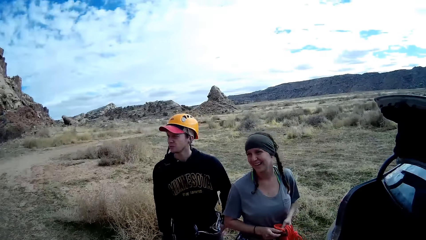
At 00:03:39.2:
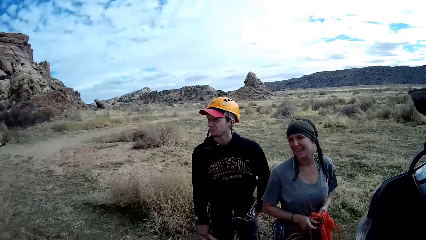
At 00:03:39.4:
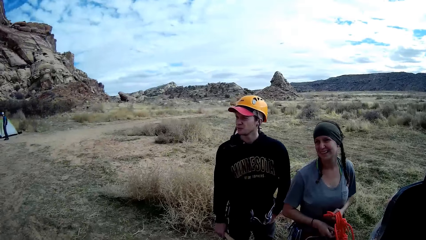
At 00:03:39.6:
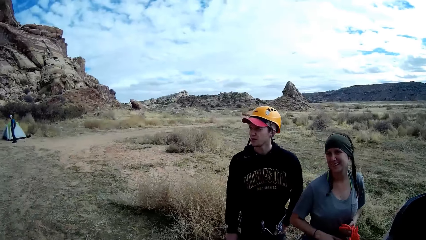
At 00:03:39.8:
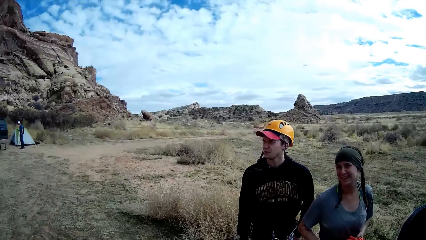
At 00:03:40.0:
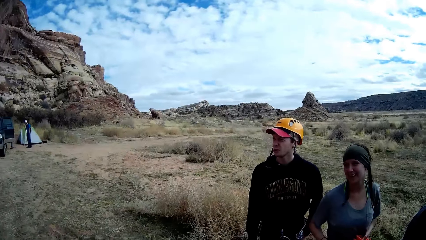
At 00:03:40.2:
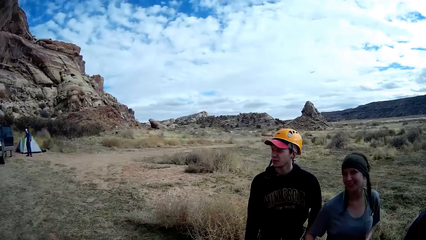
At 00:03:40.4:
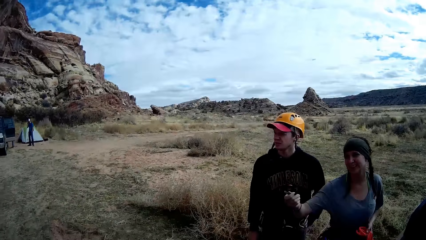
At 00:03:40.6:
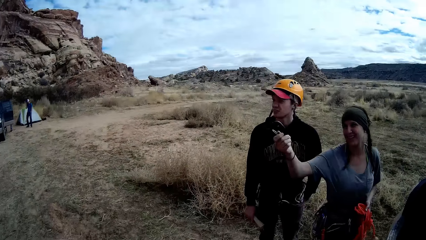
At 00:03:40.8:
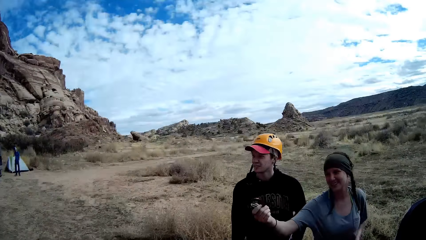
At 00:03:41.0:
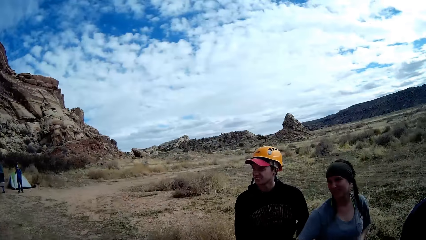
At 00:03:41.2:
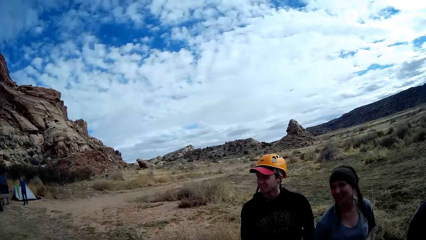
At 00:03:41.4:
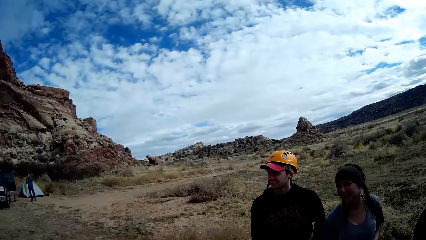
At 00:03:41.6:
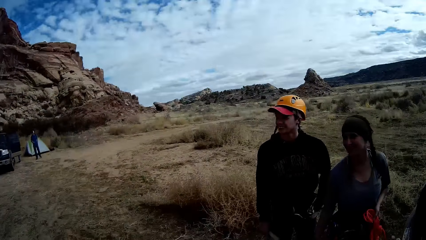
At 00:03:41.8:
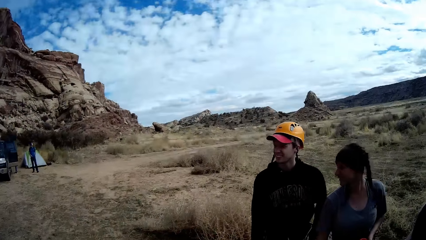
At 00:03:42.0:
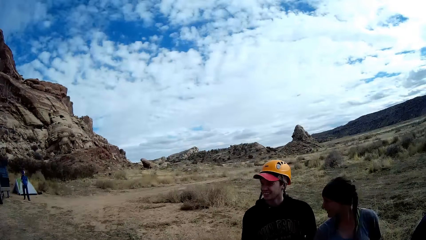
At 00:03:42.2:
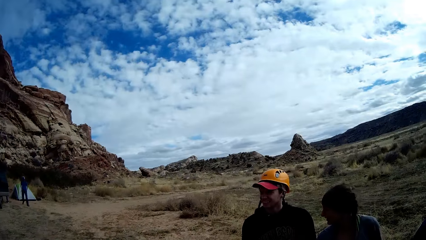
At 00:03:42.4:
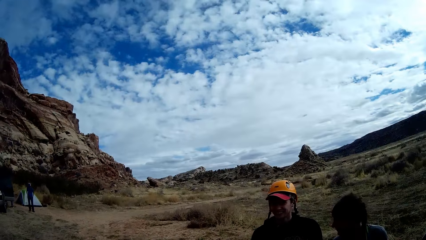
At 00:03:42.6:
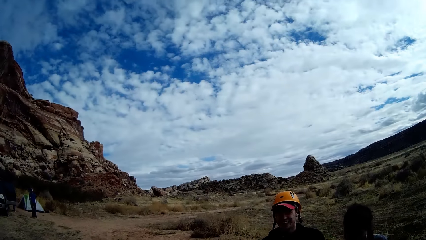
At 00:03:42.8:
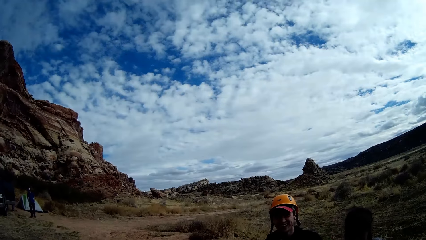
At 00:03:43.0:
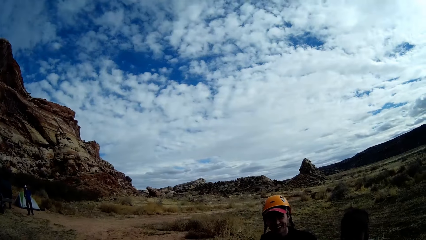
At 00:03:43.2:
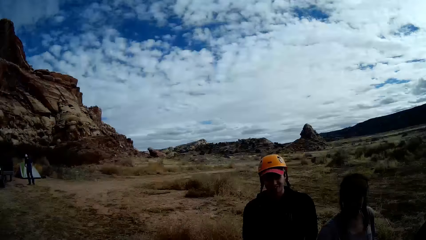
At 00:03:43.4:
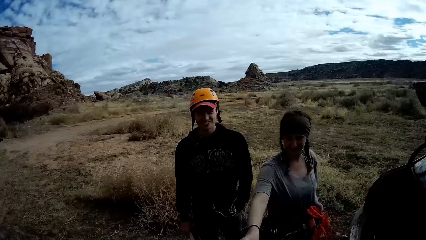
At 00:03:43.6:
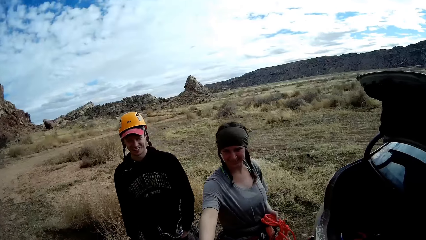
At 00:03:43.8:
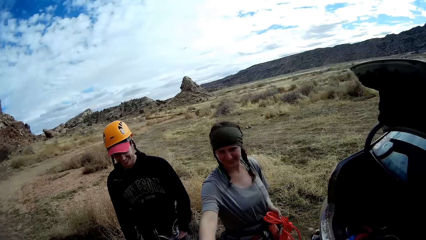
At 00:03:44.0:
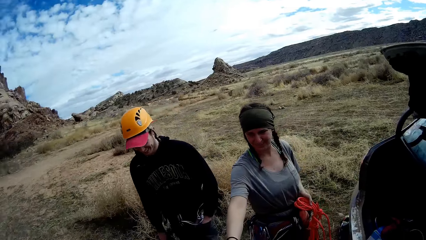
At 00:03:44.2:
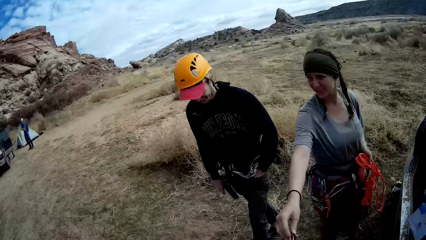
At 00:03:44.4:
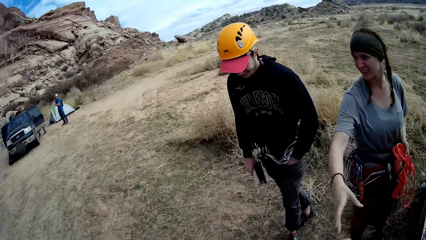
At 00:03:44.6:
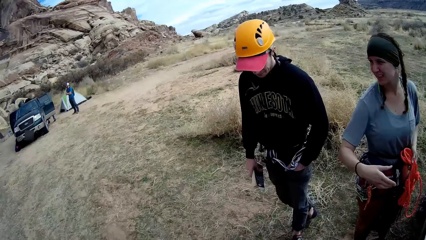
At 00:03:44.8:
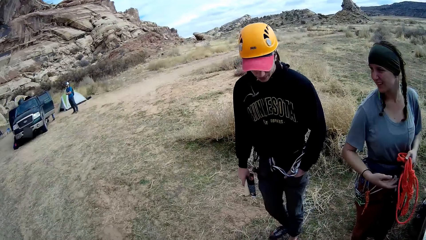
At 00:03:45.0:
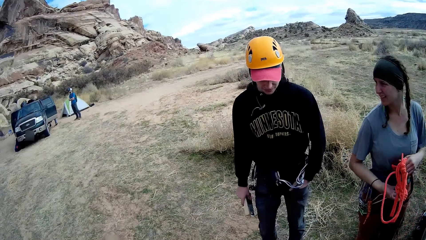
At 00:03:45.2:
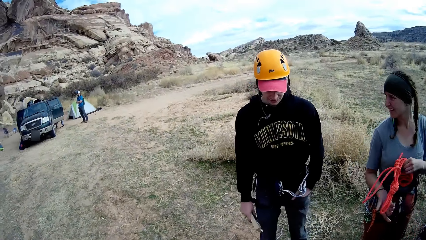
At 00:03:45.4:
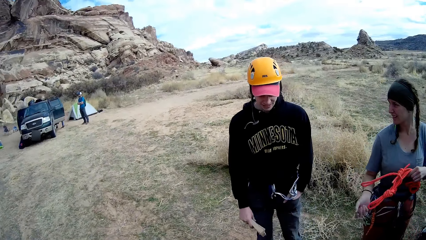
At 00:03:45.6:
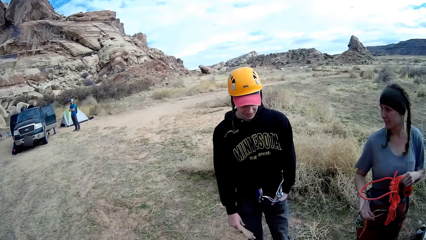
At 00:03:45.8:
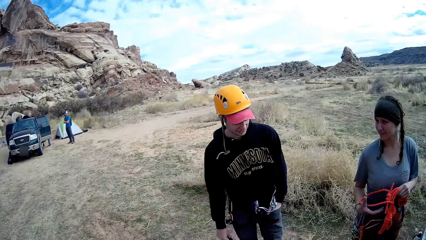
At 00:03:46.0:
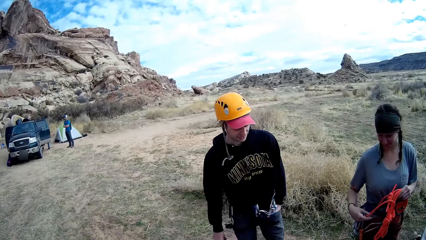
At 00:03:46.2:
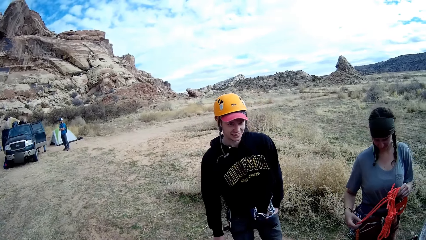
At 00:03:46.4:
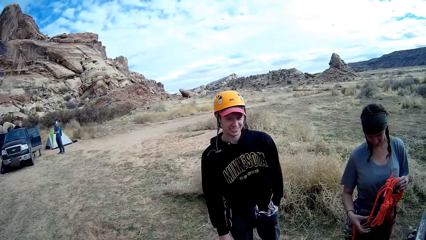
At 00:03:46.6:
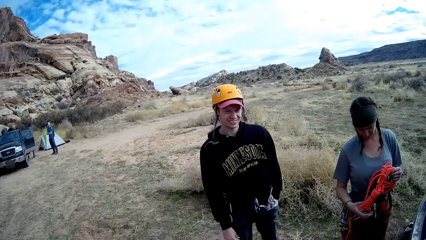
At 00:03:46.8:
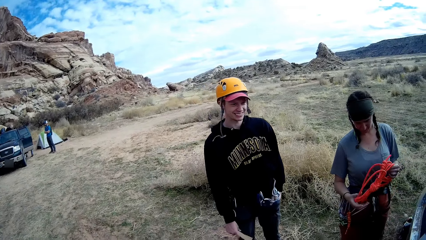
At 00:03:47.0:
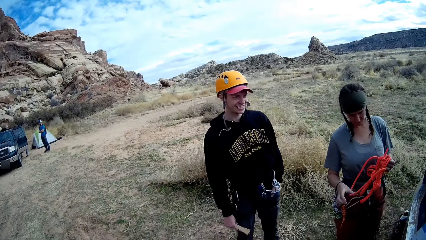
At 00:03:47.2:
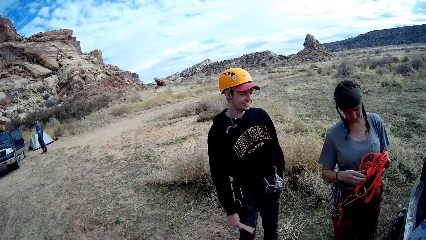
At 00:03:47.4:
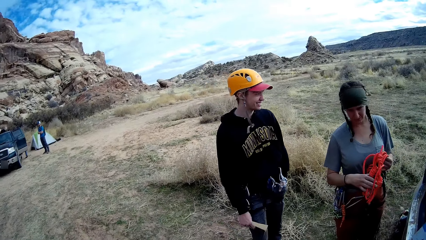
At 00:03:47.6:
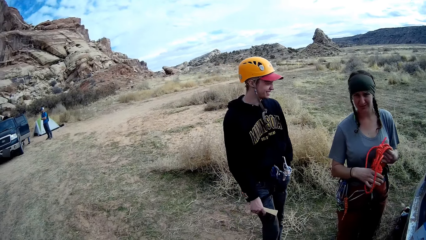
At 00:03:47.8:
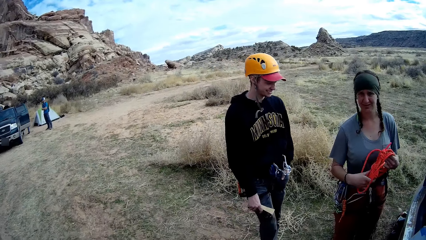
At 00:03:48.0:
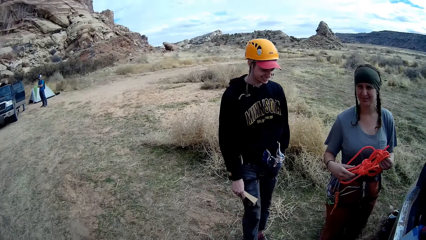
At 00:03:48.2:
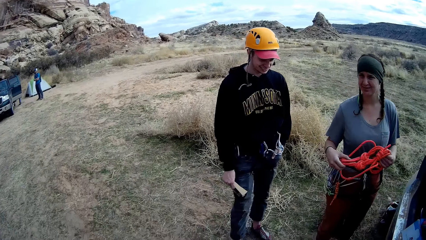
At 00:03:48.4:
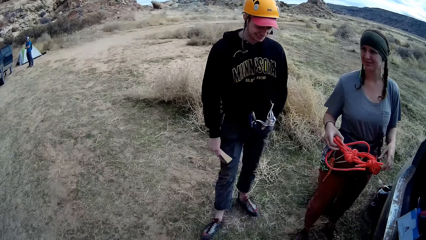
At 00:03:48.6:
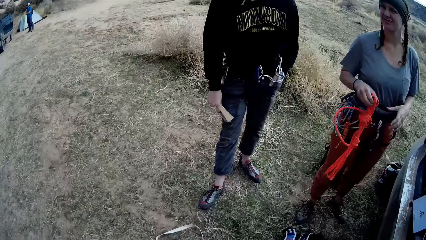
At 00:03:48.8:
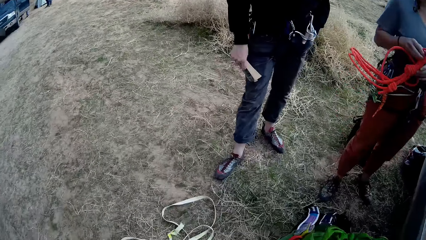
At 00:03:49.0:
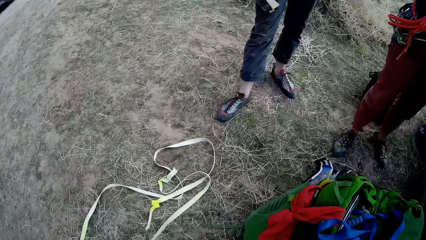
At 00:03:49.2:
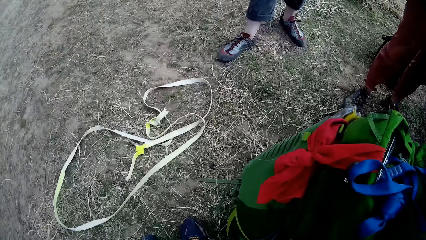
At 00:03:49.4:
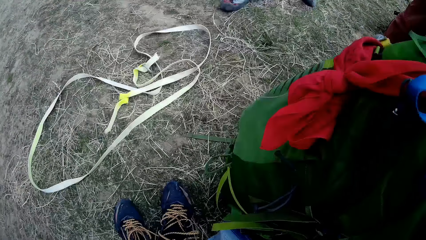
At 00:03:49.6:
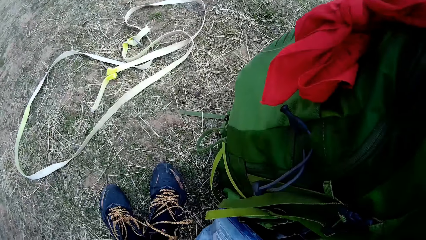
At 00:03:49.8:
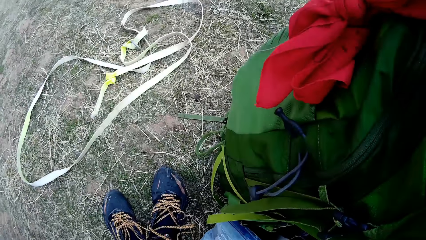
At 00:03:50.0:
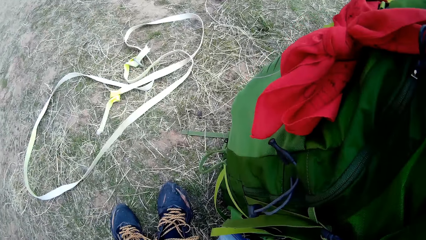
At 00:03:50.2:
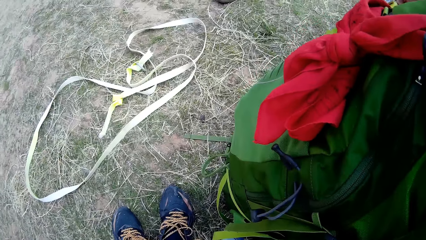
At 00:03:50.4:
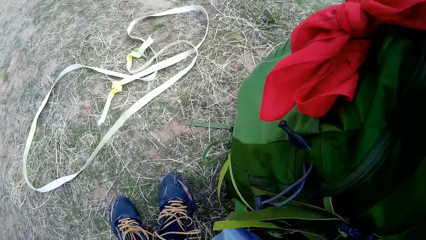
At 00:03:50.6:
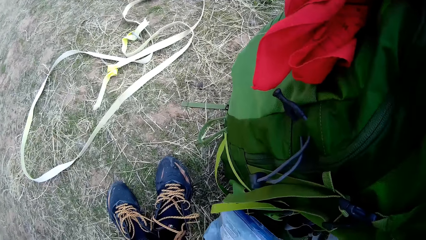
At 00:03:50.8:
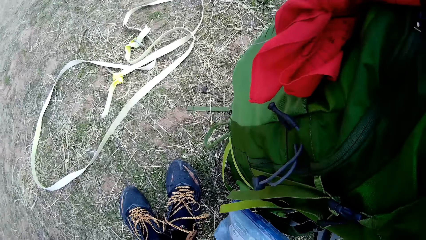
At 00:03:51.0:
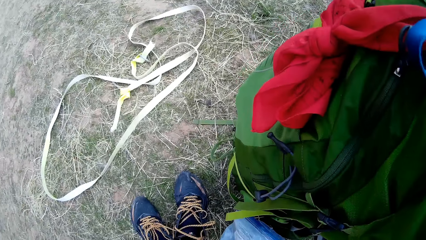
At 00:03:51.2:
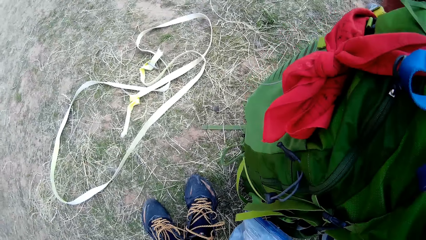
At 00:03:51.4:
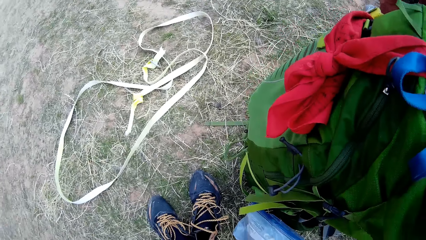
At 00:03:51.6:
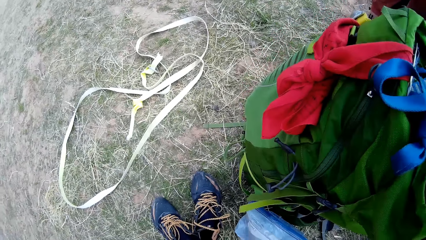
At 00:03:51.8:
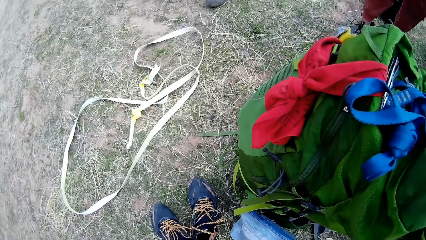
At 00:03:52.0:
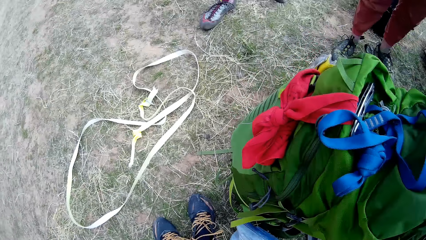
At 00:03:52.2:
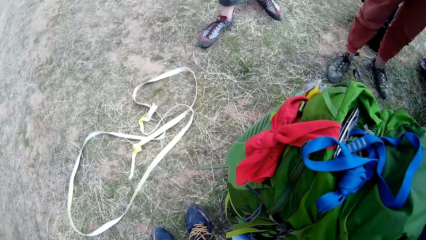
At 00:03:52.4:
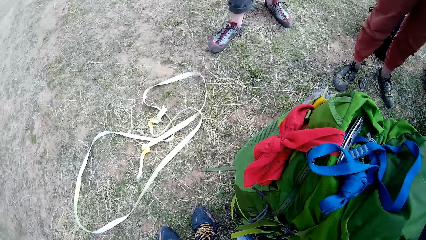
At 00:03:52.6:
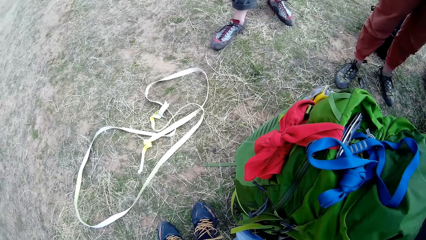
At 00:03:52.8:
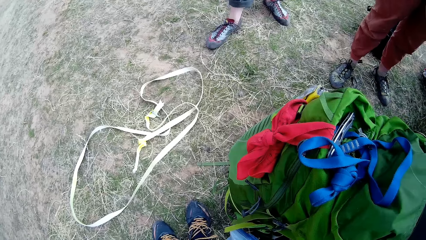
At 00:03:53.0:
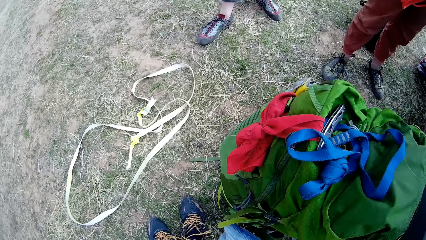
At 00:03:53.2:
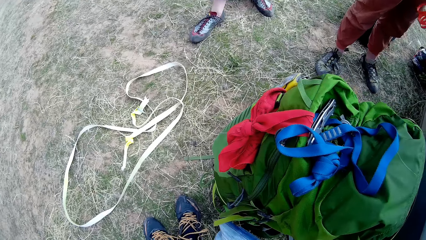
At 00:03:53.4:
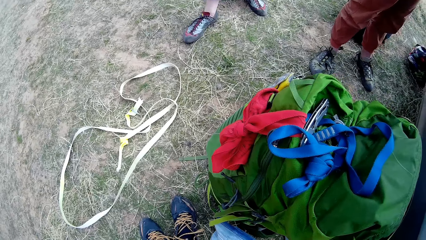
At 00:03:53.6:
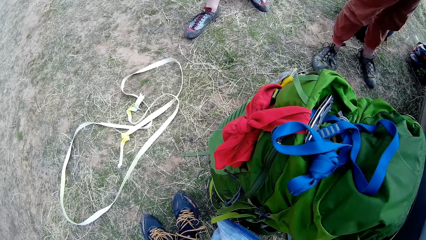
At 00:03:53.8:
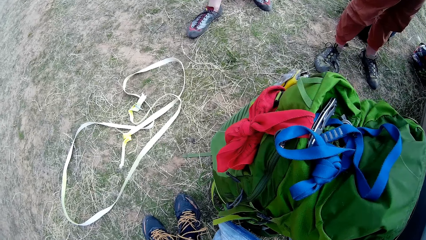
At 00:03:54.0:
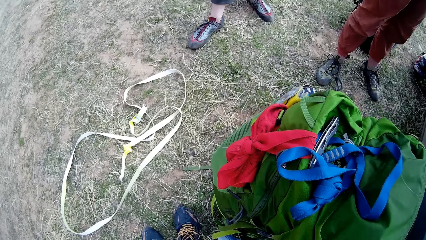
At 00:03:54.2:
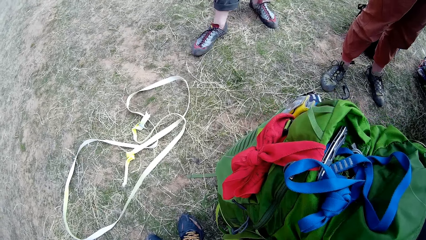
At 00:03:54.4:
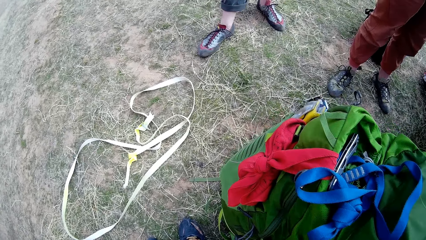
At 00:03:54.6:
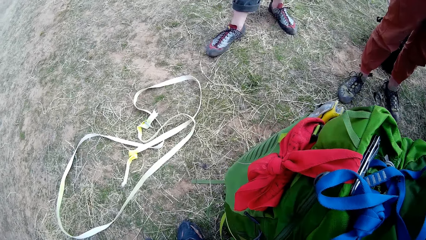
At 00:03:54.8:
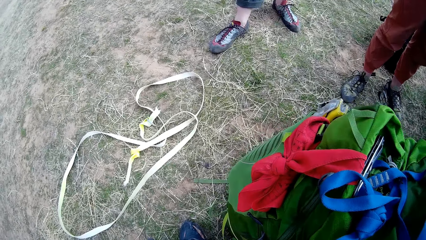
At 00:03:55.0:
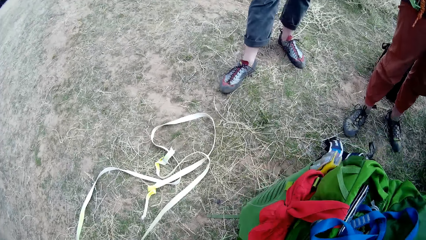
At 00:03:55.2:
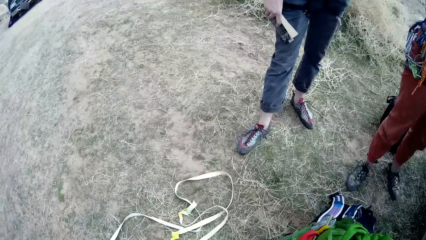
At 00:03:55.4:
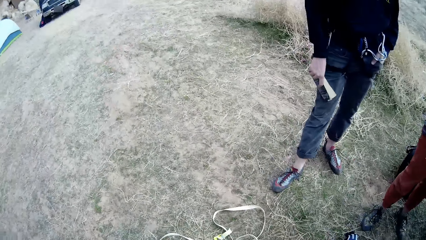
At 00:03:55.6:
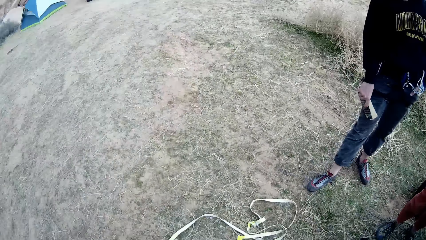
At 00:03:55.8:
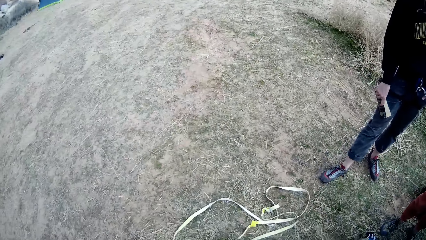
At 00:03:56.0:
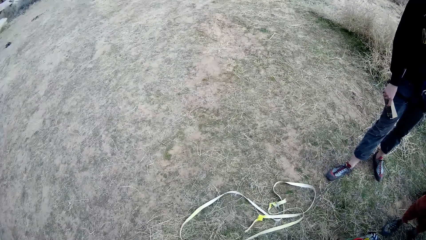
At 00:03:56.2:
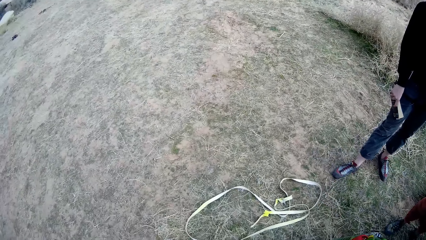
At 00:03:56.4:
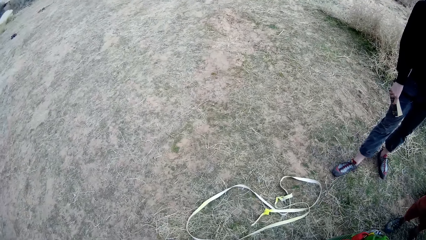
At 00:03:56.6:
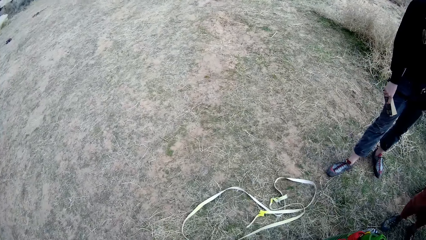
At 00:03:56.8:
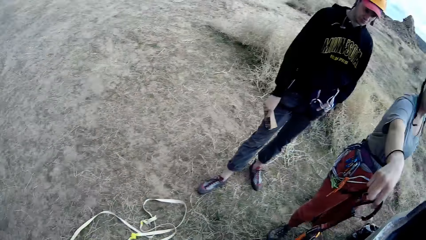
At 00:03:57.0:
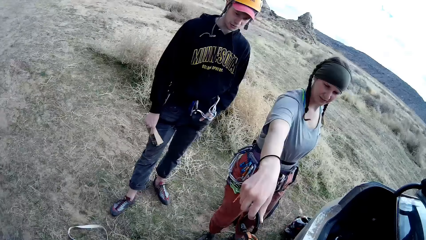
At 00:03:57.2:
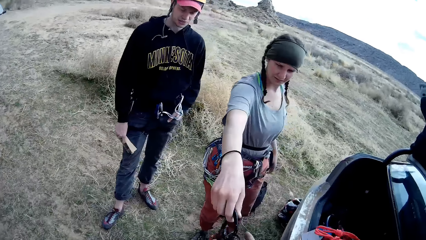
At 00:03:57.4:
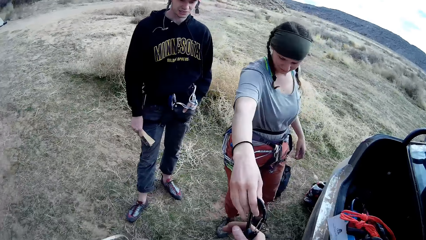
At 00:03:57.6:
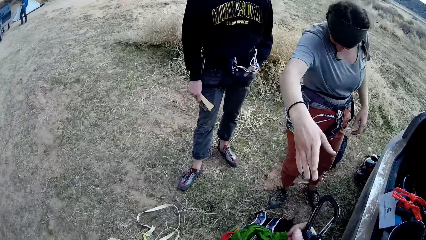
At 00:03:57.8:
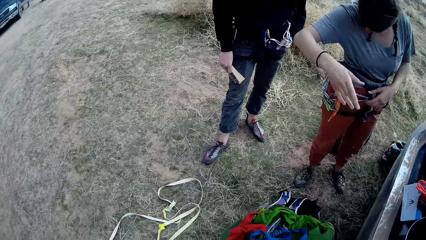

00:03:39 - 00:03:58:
A woman makes gestures with her right hand. The camera wearer looks at the woman and a man. The woman continues to work on the rope with both hands. The camera wearer collects a hook from the woman.
